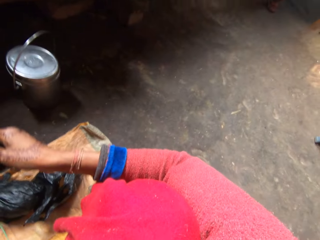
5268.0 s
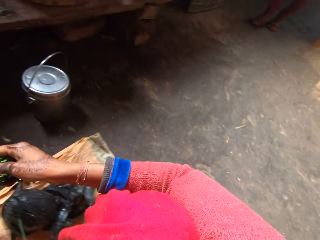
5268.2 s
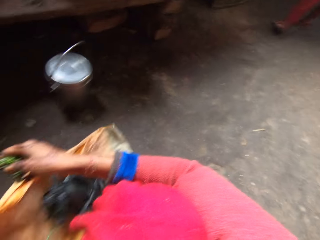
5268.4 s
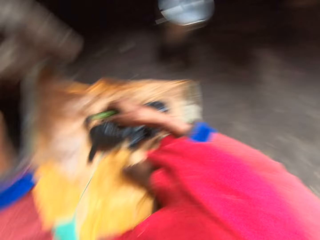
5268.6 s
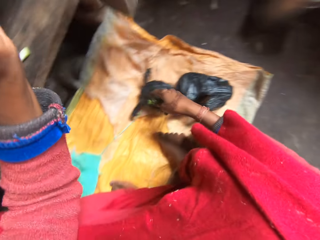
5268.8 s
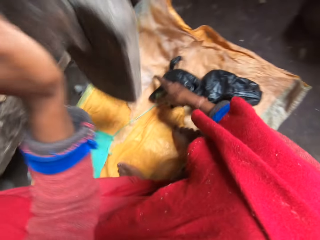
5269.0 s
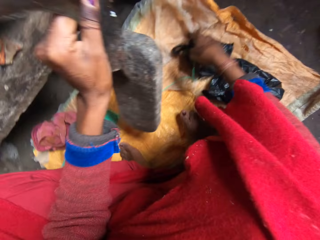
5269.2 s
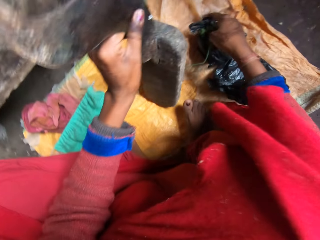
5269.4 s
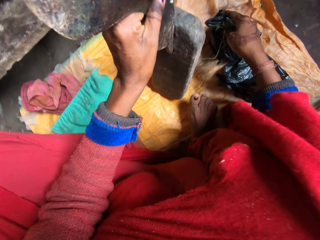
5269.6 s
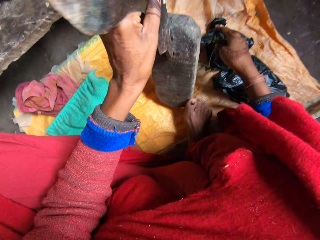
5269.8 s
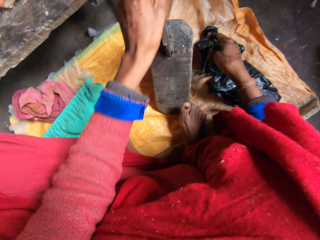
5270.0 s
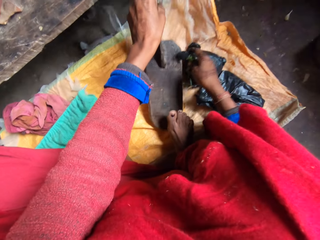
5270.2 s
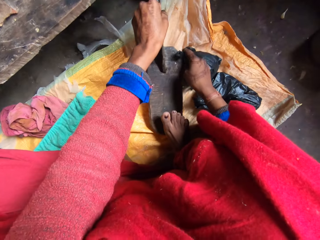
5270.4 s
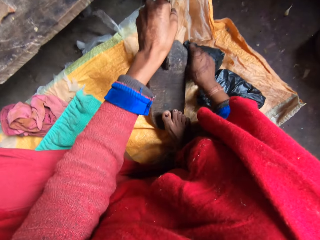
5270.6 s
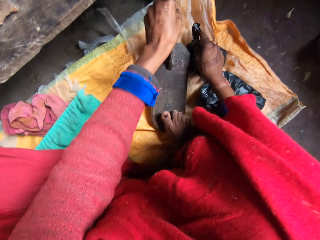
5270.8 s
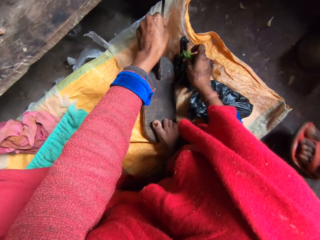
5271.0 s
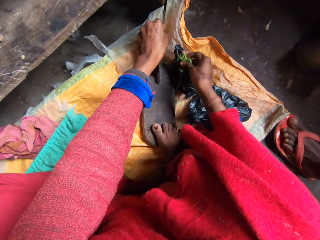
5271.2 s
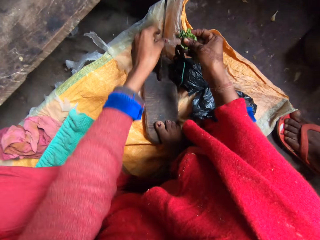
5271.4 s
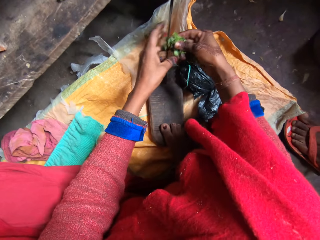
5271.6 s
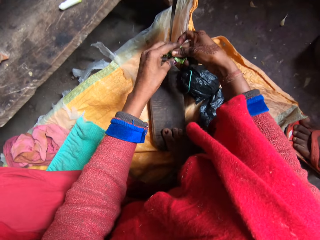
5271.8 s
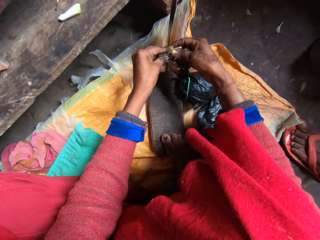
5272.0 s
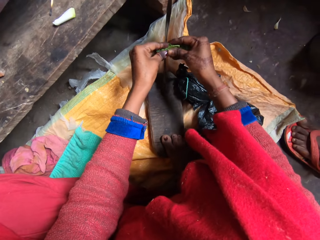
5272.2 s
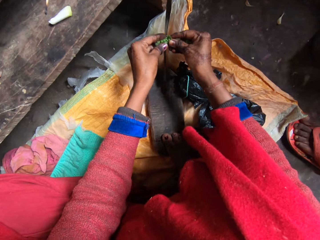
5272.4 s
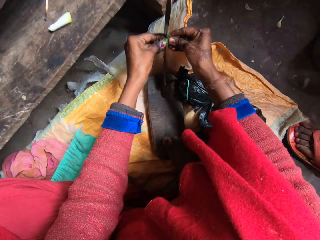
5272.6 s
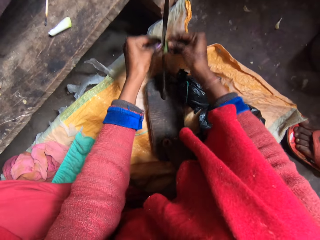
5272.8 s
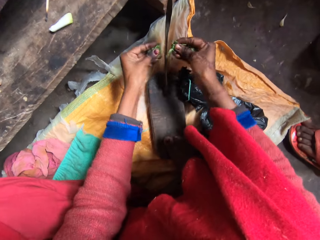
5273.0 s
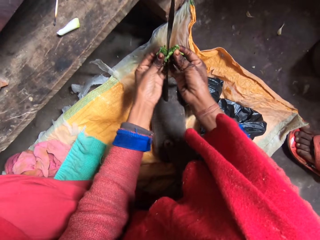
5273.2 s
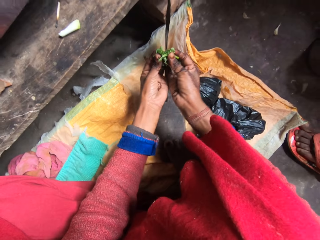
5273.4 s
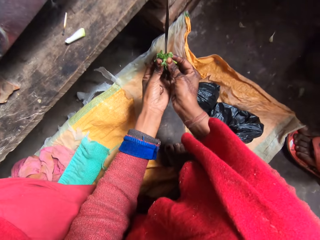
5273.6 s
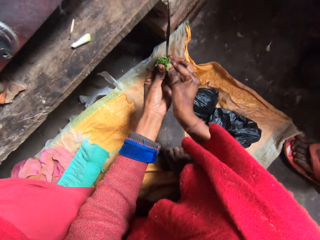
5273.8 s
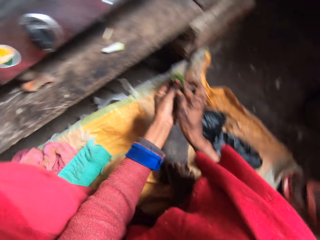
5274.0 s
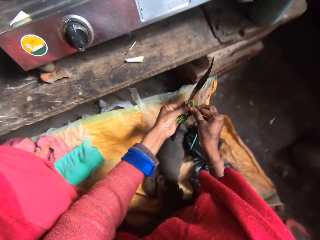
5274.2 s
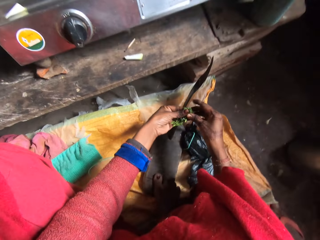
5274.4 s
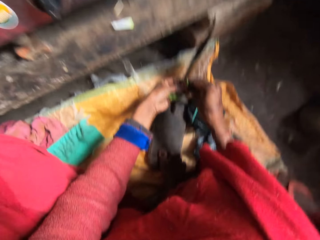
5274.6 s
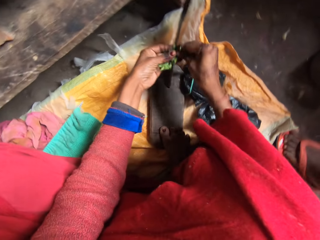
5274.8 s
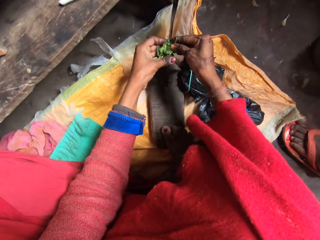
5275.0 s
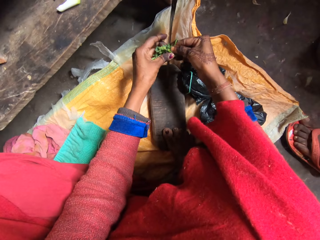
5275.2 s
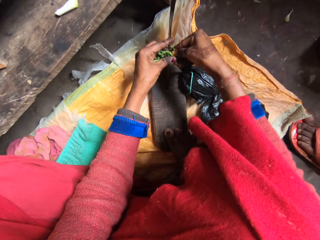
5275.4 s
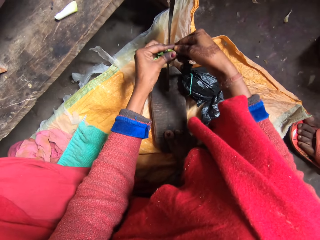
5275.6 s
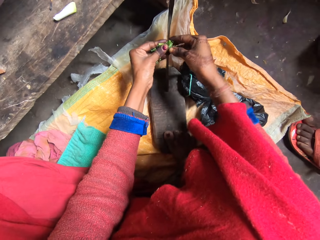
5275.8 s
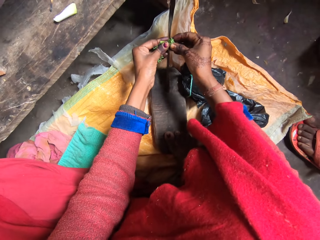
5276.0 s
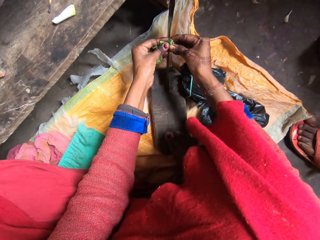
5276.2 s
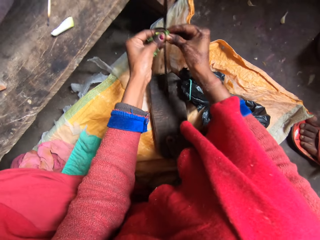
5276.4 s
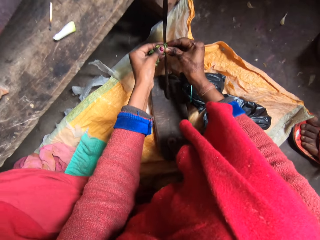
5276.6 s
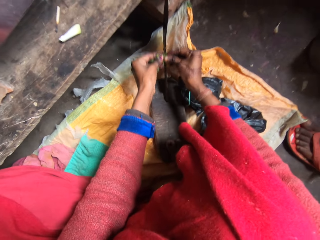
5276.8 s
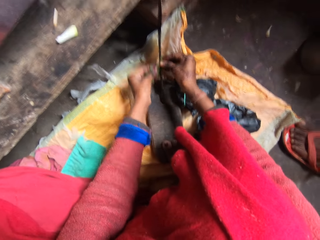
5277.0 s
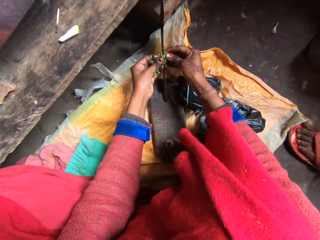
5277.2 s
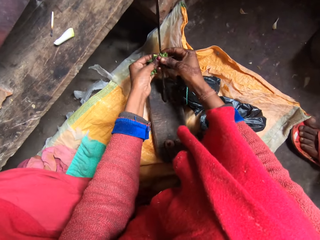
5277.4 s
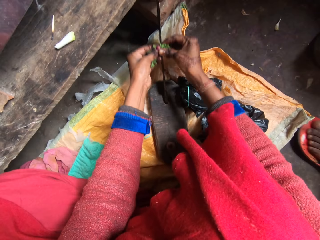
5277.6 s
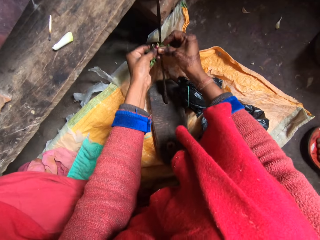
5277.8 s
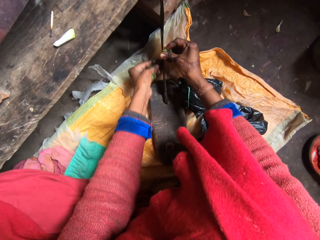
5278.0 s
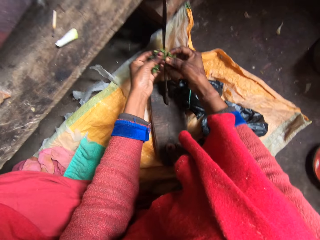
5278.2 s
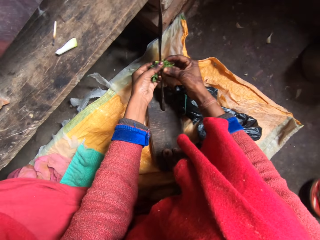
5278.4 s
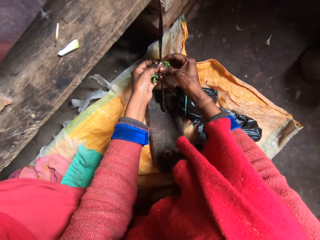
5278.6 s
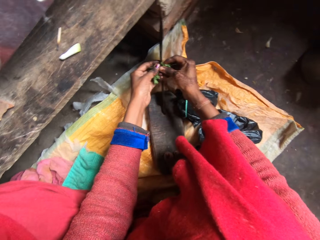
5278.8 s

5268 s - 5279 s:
The camera wearer picks up a knife. They put down the local yam cutter. A person stands beside the camera wearer. The camera wearer cuts the spinach leaves with the local yam cutter.

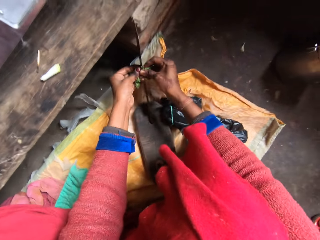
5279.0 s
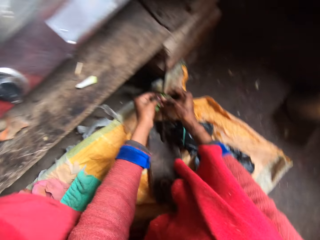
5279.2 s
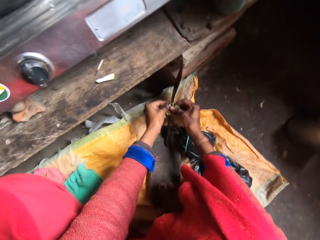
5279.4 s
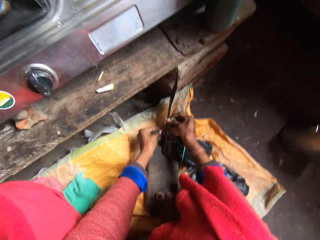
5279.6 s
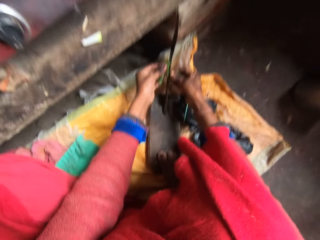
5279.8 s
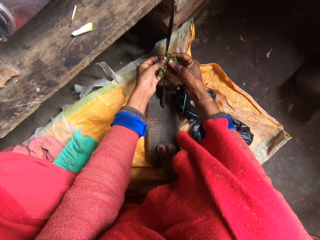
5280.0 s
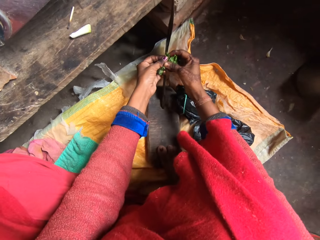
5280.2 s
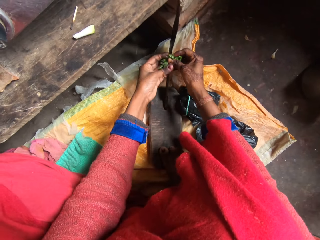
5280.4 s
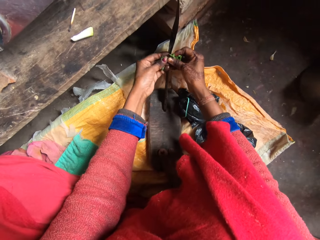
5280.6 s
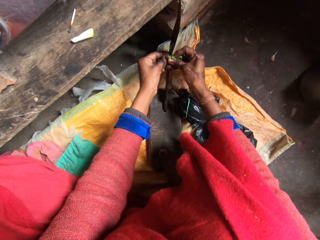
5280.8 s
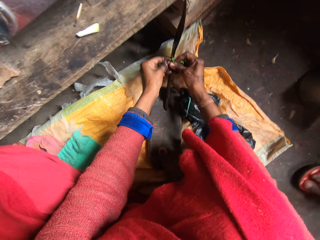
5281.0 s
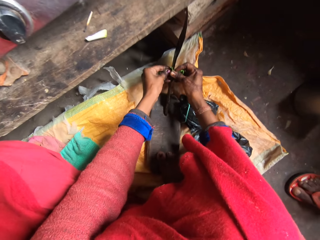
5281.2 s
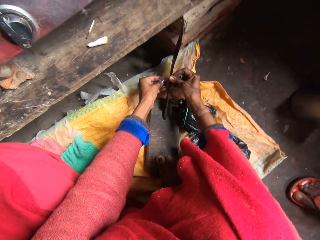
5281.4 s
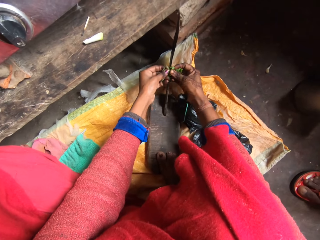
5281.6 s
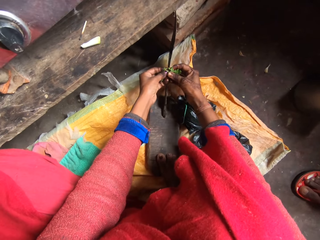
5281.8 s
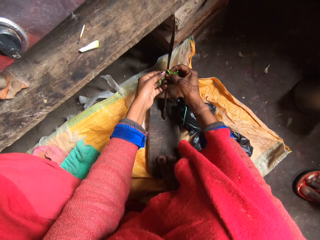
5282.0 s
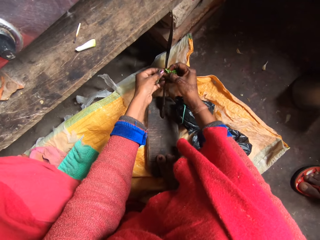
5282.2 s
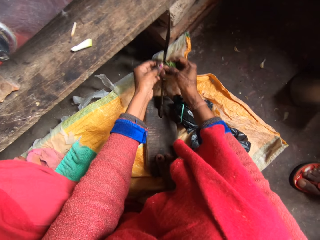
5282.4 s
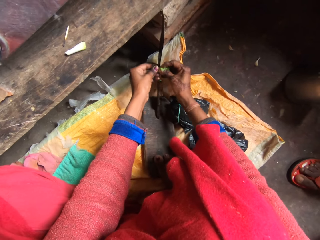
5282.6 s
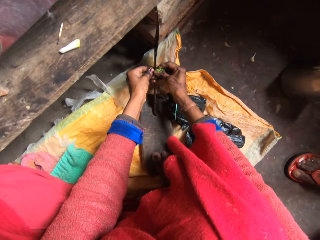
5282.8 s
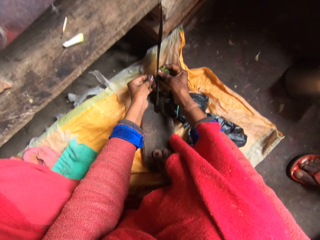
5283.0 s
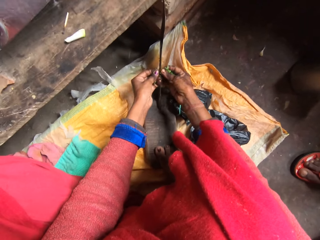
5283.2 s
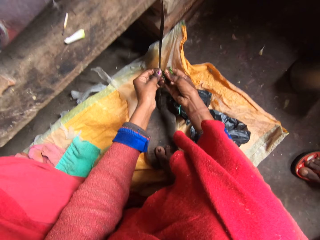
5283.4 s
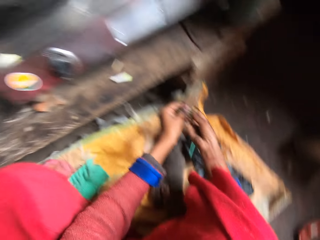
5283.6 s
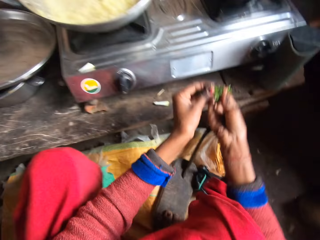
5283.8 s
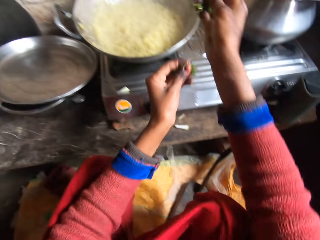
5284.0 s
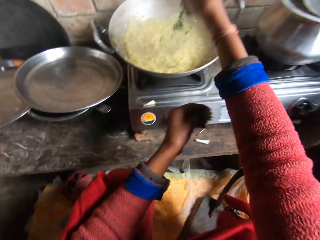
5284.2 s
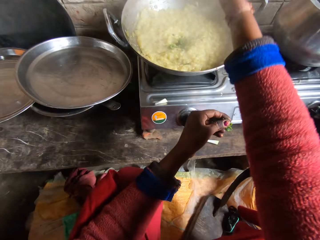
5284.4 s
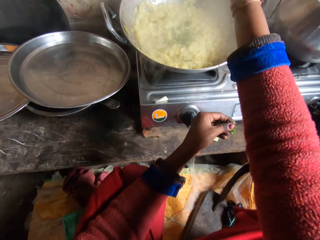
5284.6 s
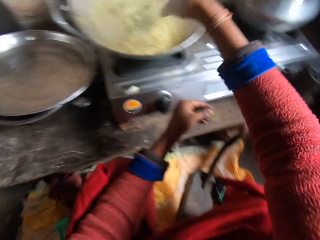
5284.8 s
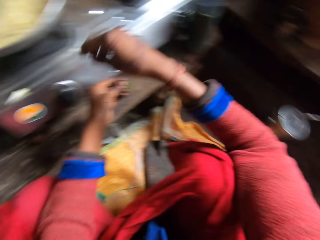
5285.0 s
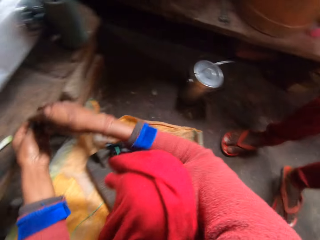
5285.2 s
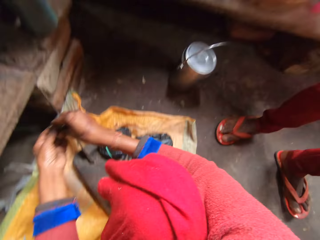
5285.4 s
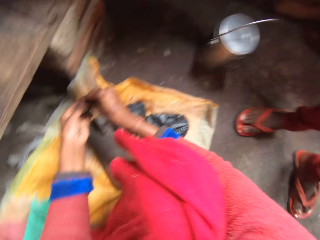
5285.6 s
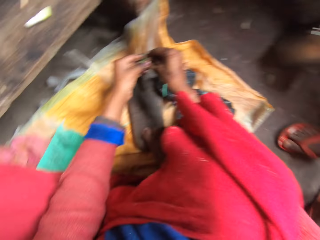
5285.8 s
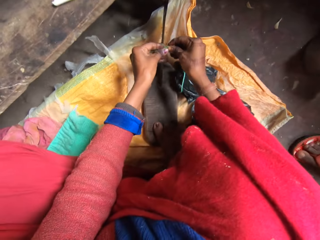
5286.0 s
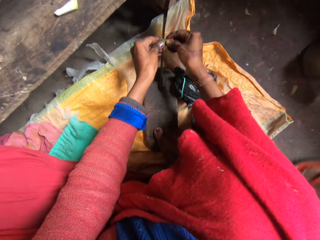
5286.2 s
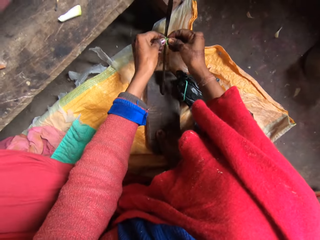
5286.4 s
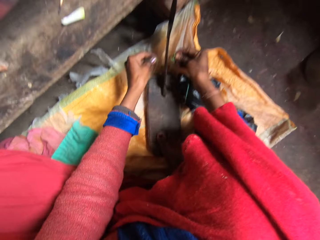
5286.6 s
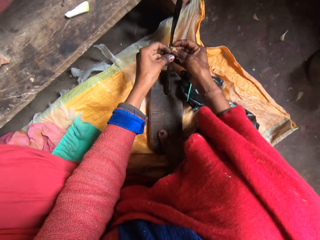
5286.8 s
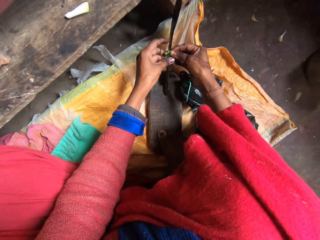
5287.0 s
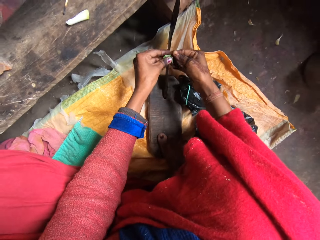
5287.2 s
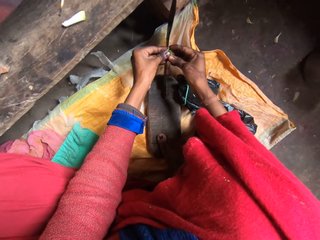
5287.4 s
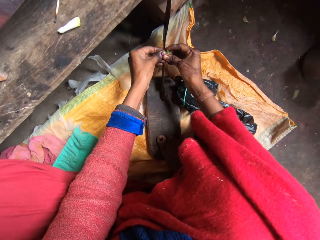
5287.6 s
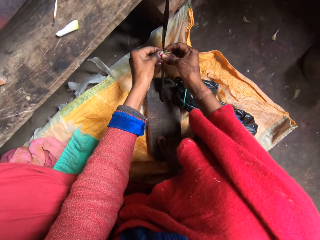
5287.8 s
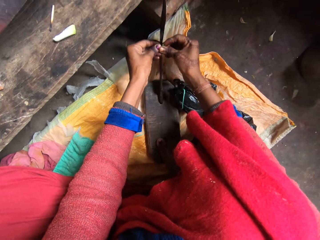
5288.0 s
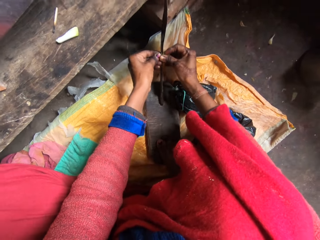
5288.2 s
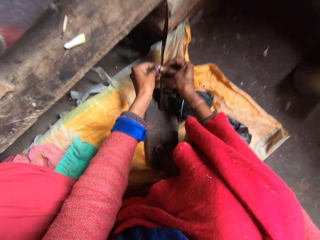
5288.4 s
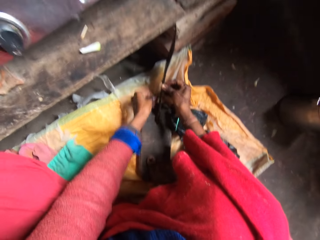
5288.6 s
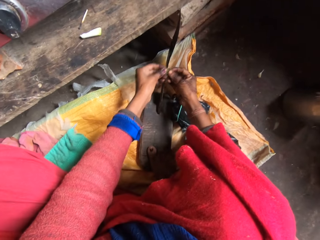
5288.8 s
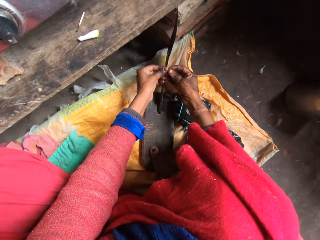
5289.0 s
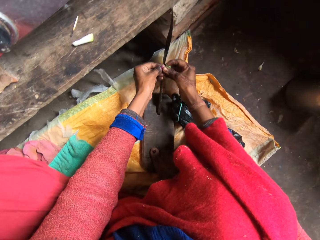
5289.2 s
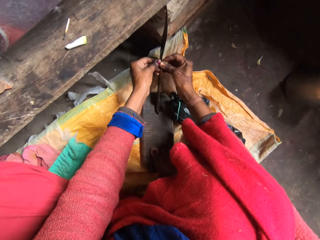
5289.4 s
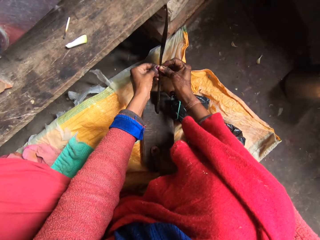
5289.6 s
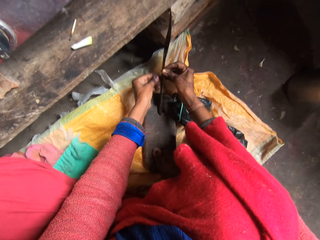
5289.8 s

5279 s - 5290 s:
The camera wearer puts the spinach leaves inside the food in the pot. They cut the spinach leaves with the local yam cutter.
